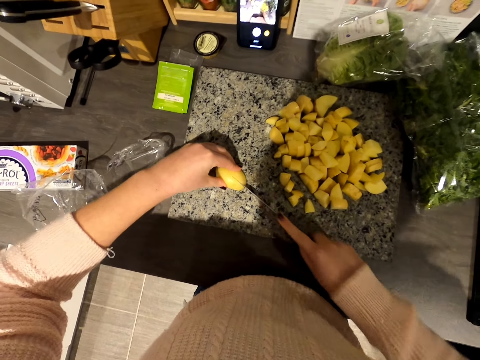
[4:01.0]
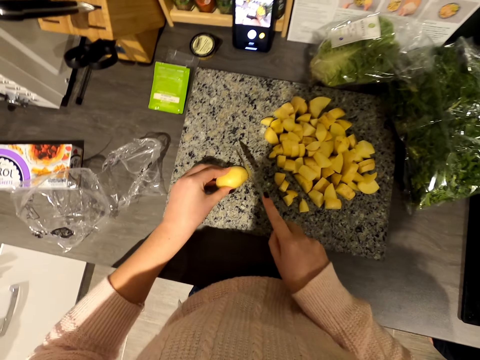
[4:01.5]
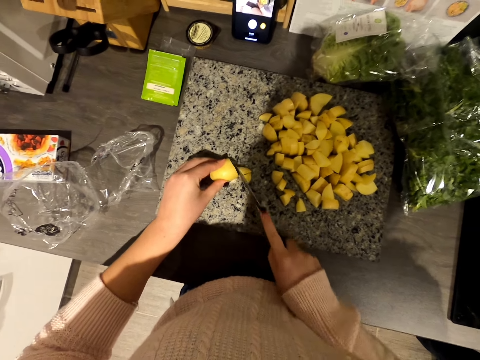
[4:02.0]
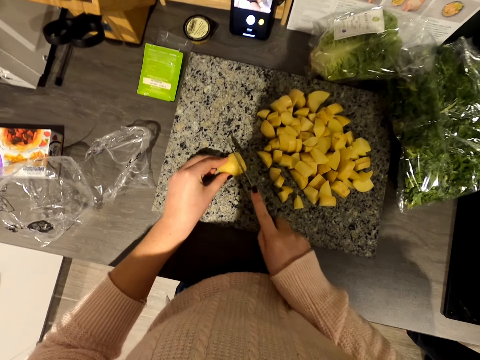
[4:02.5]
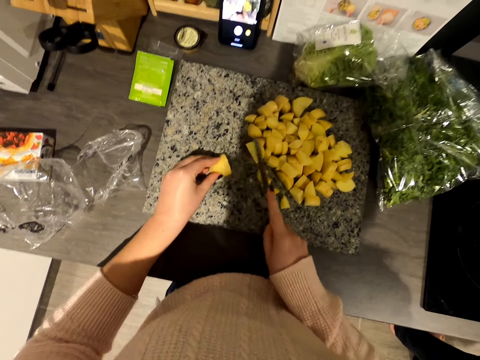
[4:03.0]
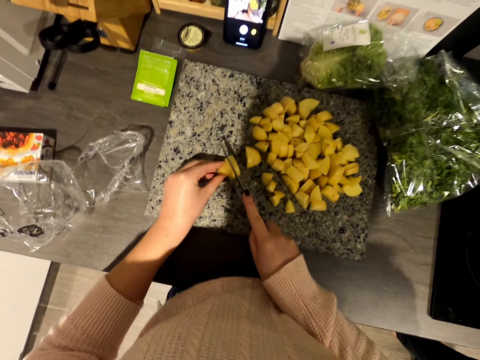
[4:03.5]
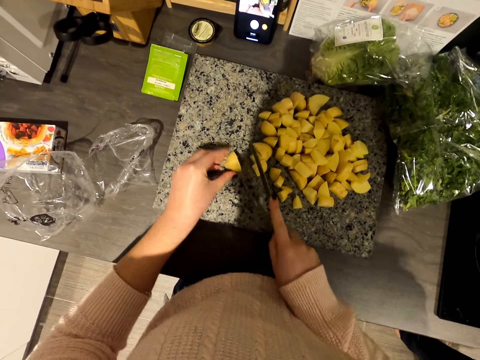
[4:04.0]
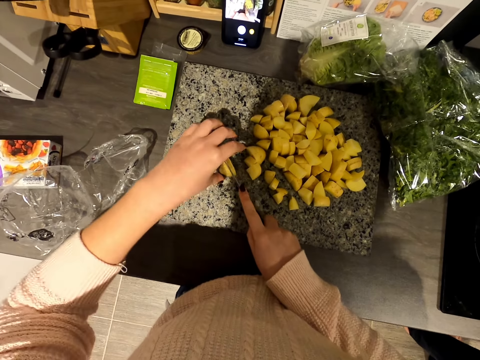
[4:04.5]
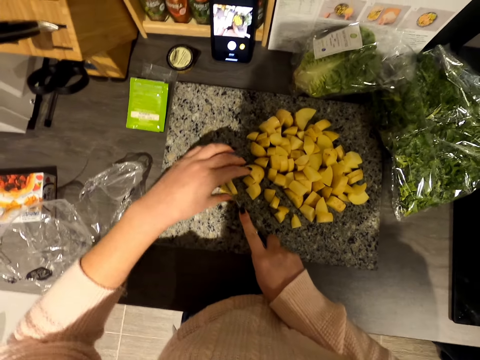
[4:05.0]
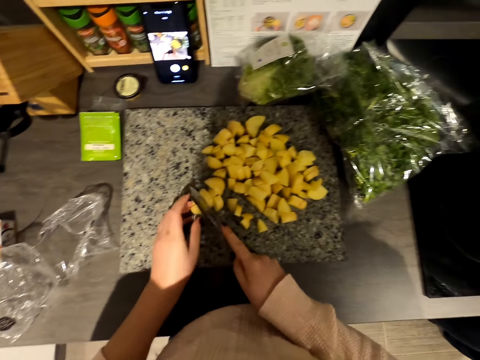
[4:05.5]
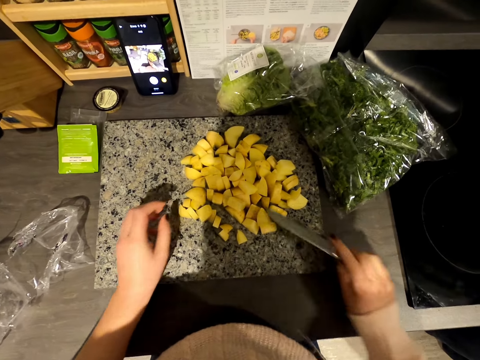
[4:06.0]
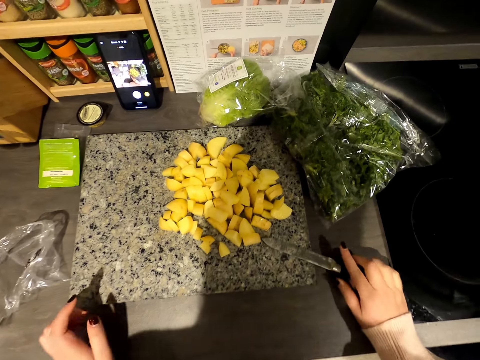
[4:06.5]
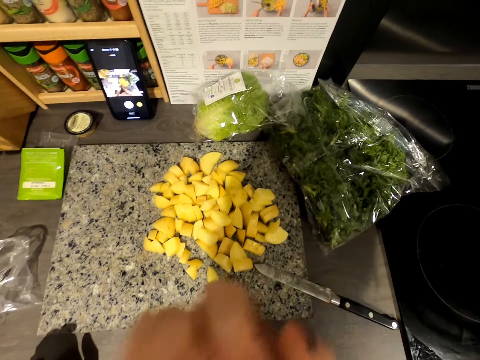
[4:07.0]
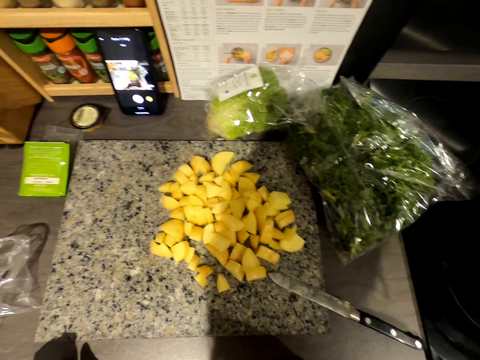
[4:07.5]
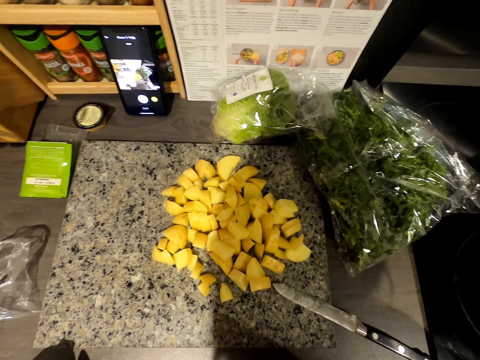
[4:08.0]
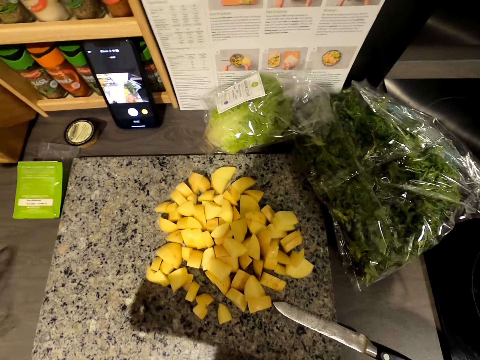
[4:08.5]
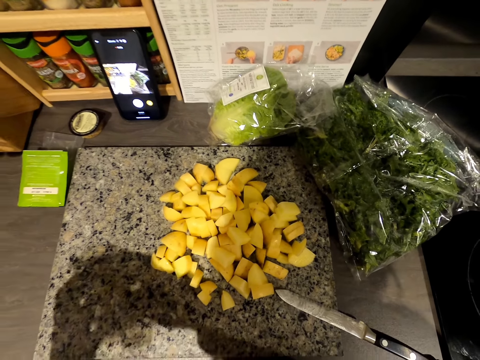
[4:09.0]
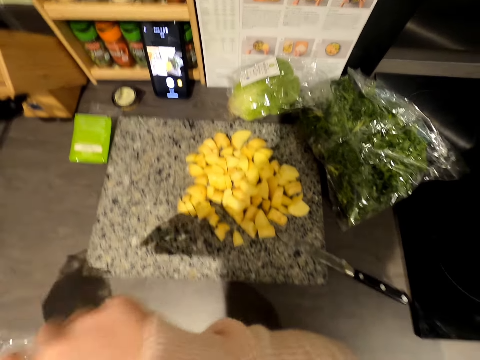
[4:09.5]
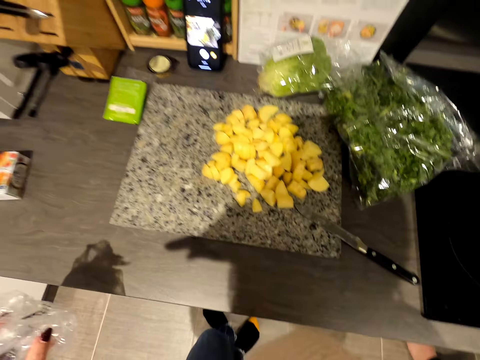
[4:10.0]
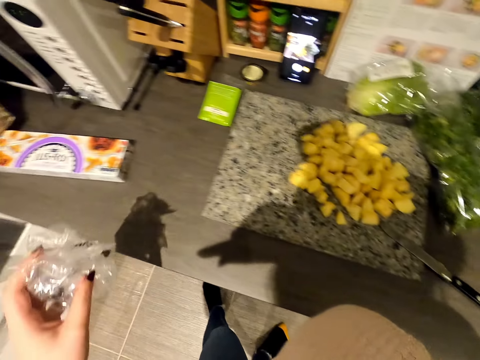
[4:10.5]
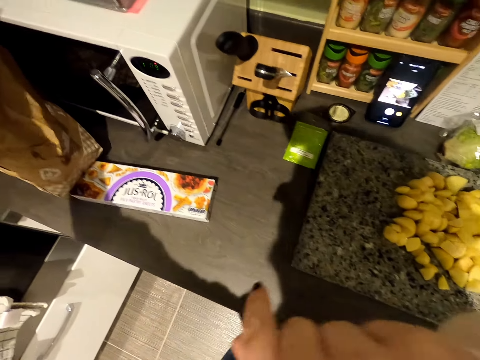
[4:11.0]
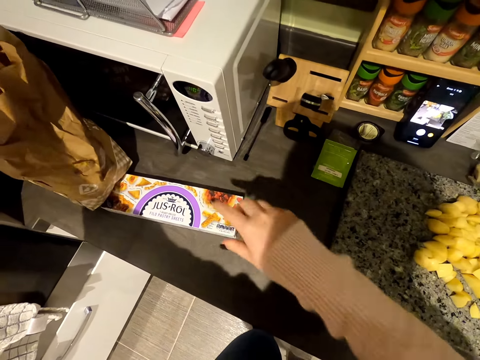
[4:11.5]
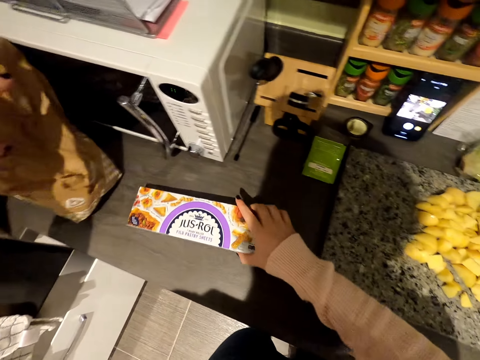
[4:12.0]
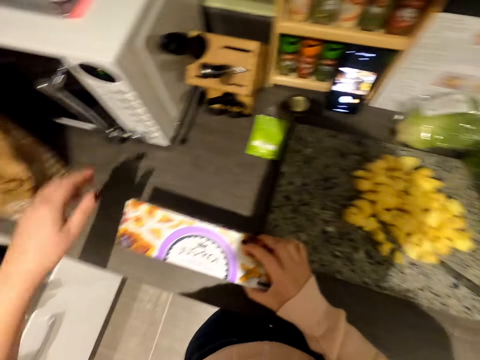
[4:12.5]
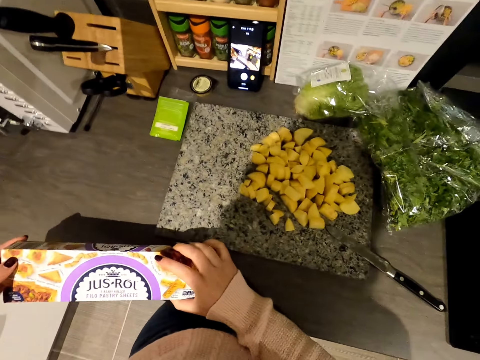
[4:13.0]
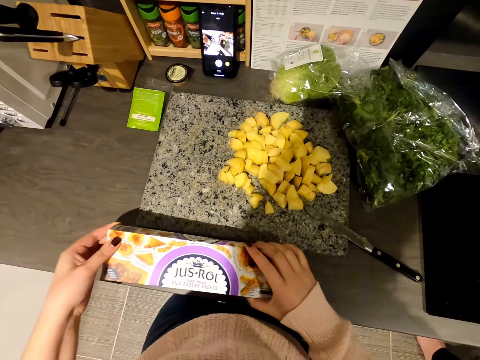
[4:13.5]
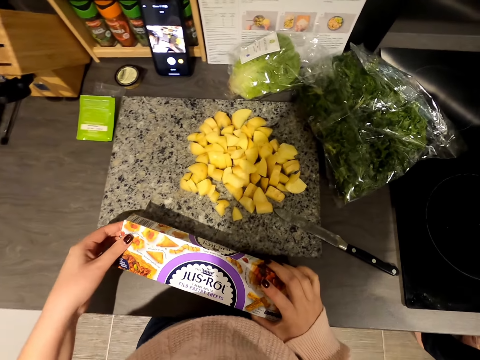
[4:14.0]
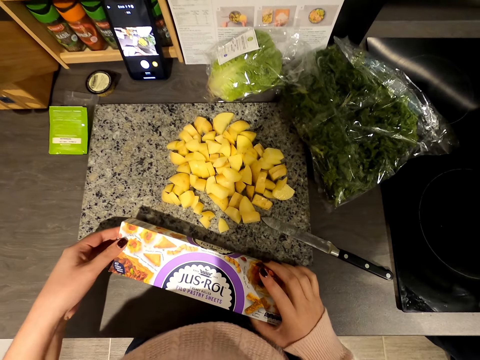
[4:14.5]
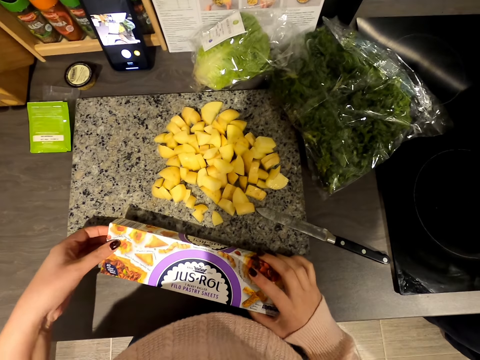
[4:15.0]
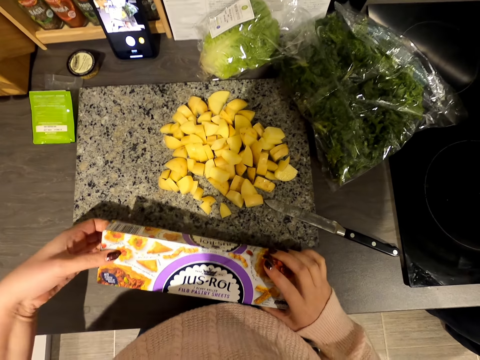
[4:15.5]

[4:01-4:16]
The camera wearer puts the knife on the chopping board. They read the recipe paper. They remove a wrap. They pick the box. They drop the wrap in the bag. They drag the box on the slab. They hold the box.

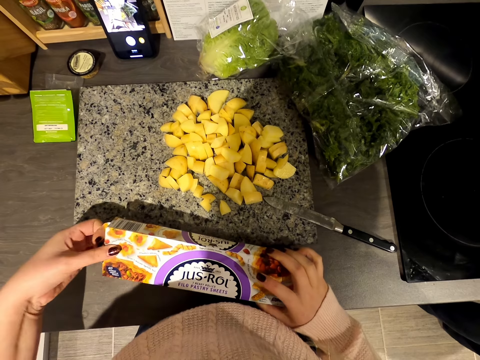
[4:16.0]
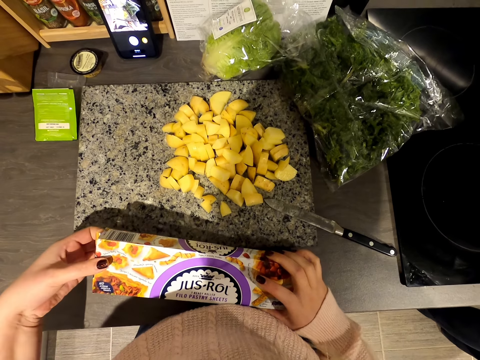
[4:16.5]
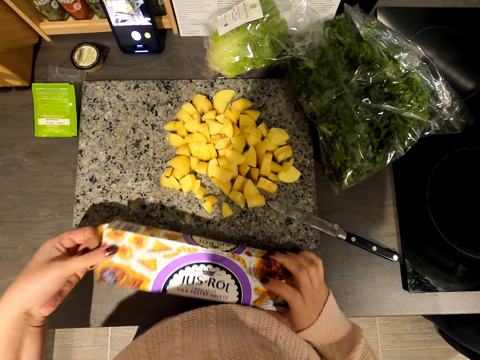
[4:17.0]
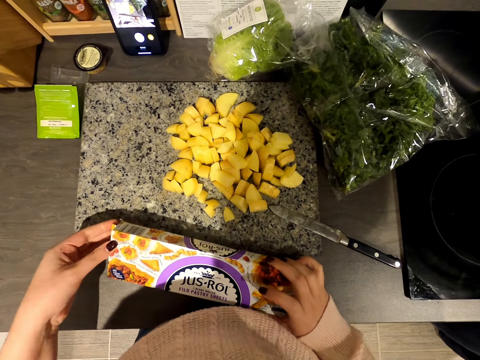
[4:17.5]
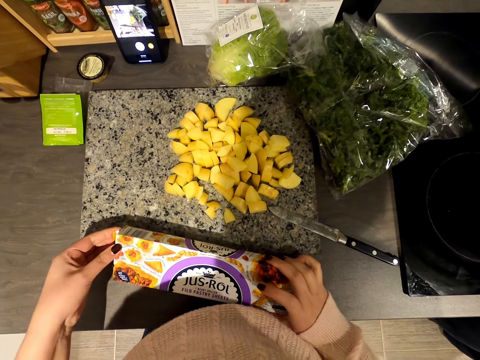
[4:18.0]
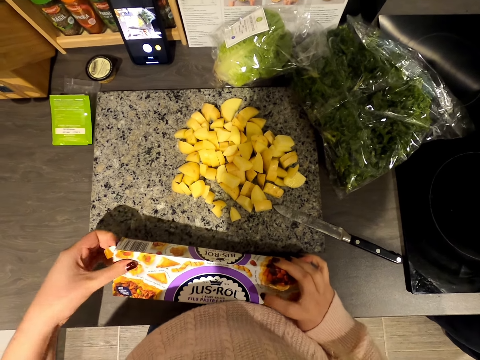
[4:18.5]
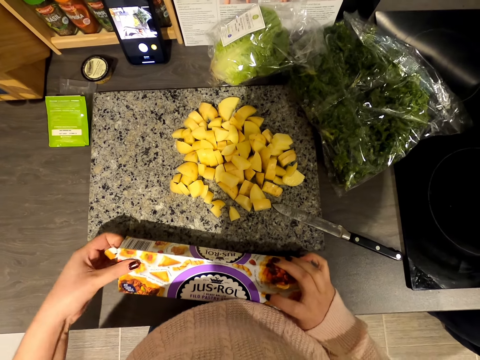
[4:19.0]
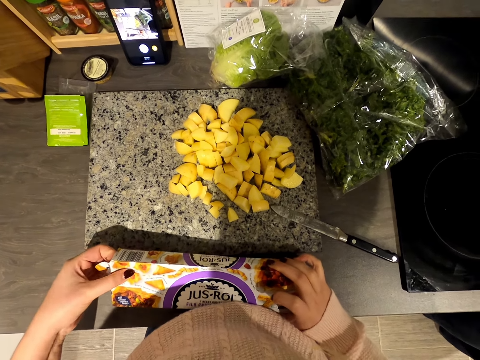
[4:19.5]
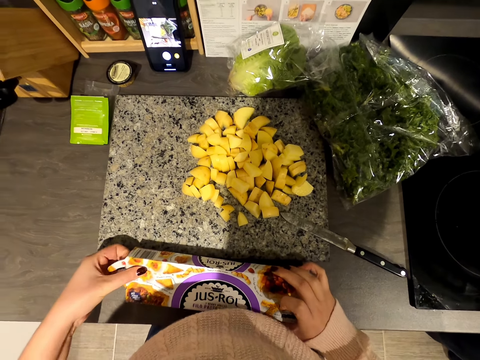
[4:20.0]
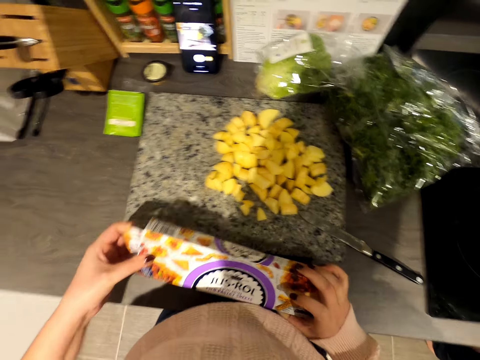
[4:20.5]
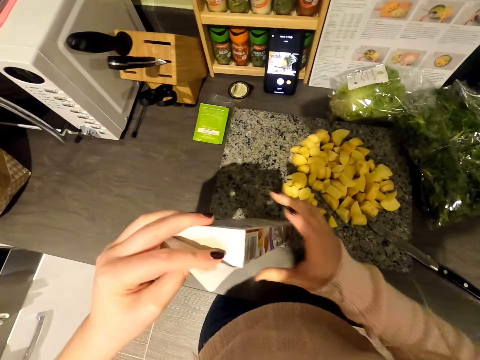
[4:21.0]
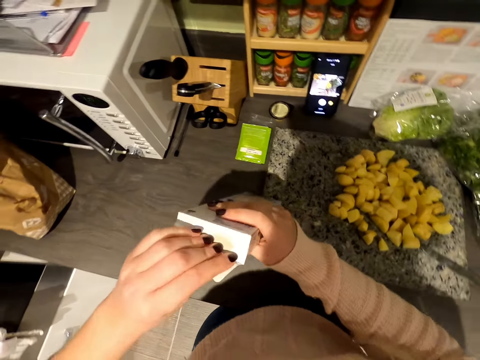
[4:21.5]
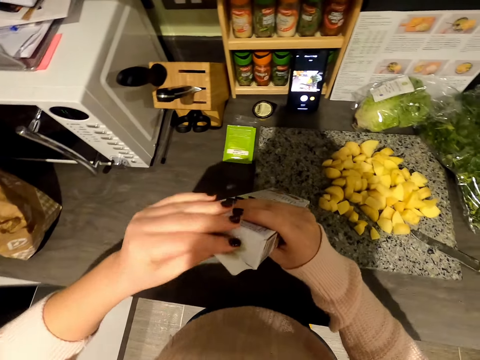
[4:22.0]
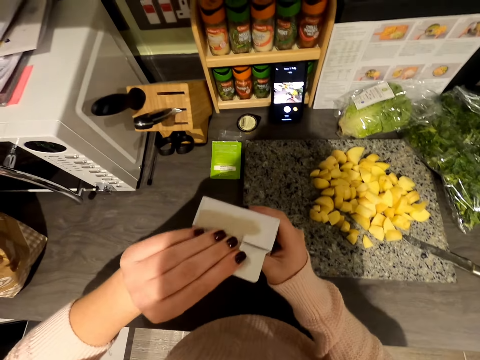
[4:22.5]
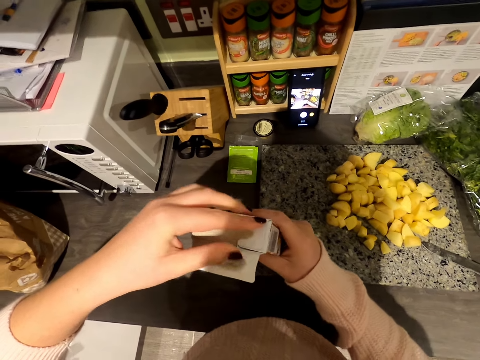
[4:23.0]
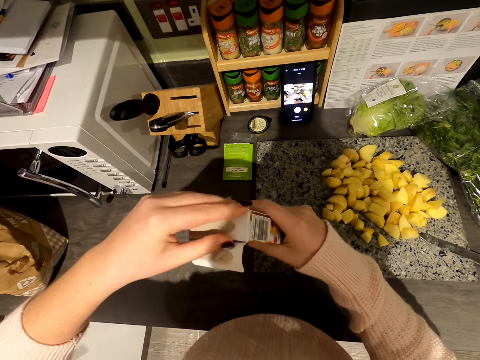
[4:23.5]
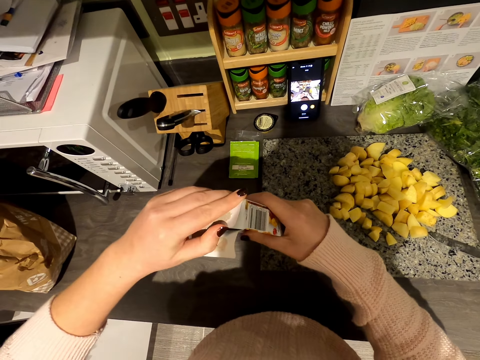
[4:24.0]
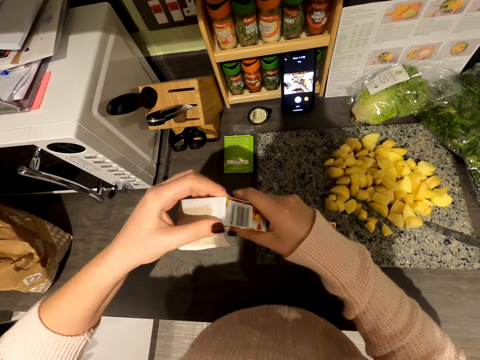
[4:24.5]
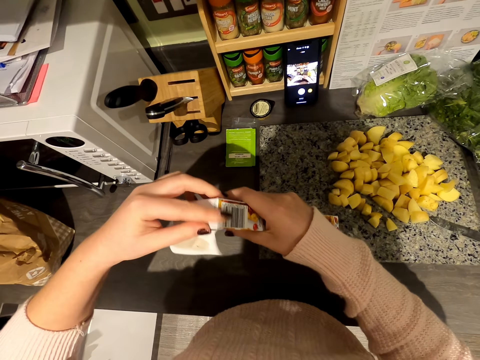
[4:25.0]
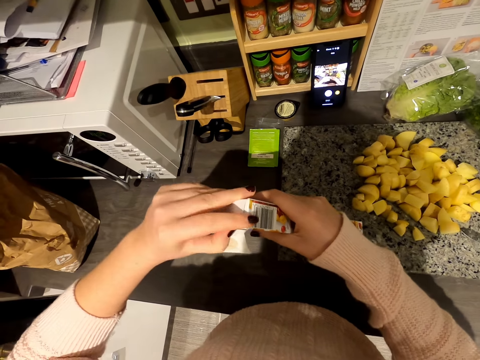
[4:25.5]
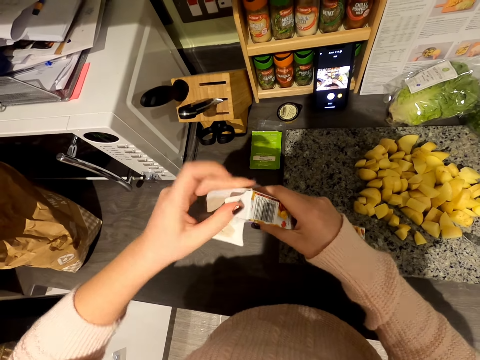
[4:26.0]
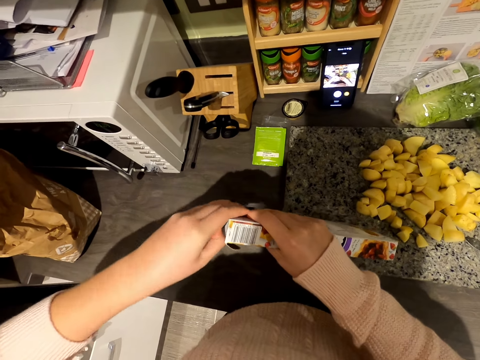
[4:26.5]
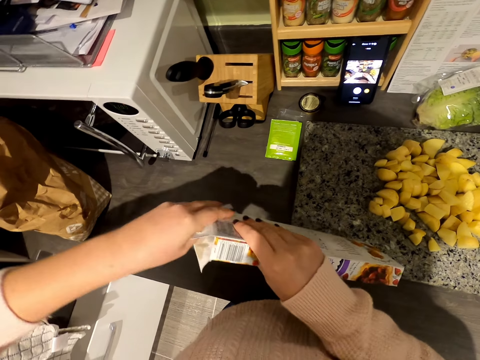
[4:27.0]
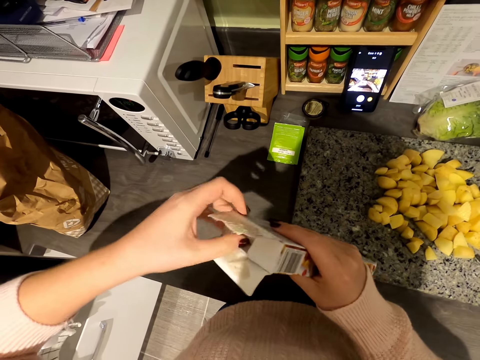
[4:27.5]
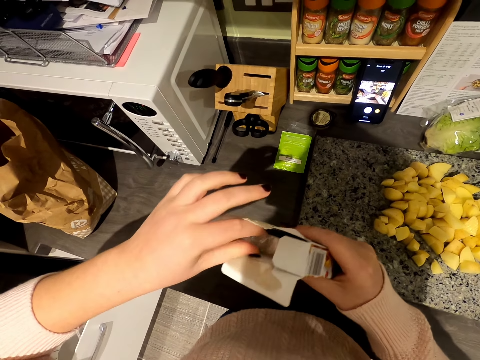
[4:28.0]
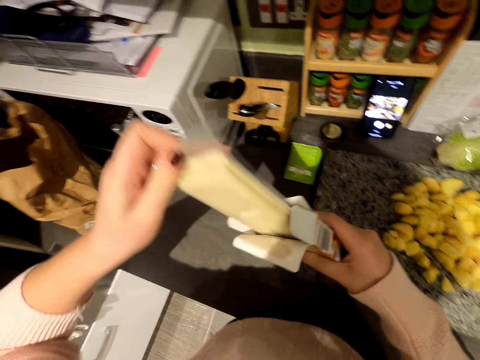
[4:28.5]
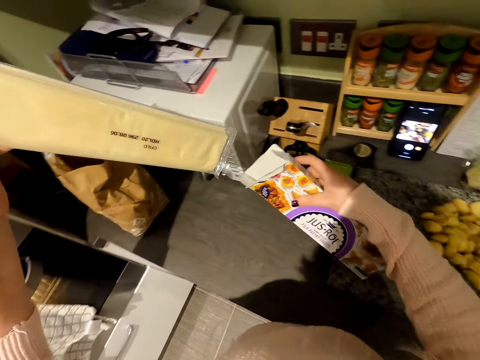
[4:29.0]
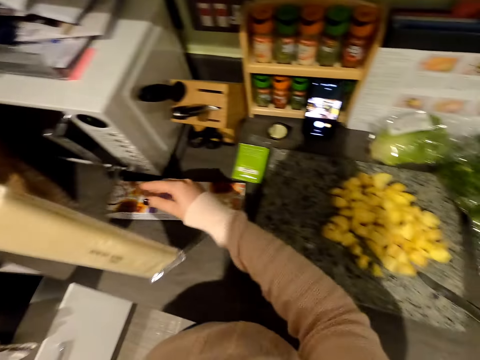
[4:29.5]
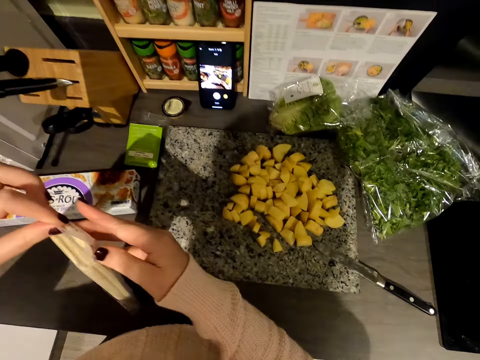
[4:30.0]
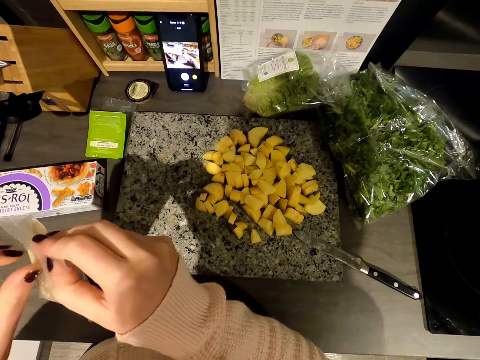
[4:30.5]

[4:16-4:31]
The camera wearer opens the box of something. They remove the Jus-Rol from the box. They put the box on the slab.
